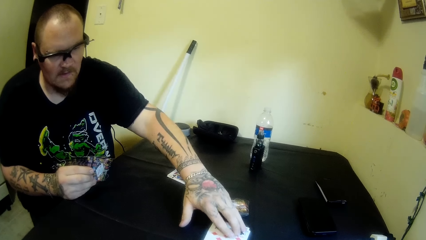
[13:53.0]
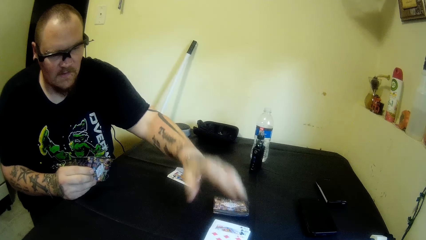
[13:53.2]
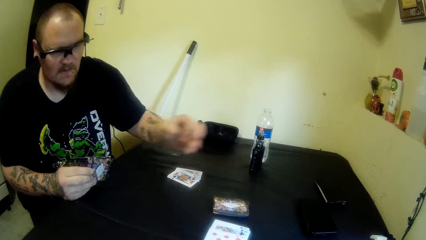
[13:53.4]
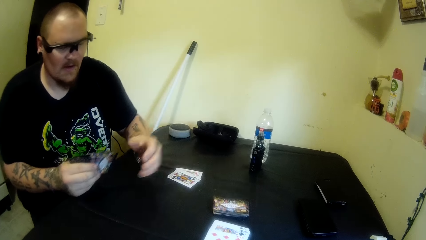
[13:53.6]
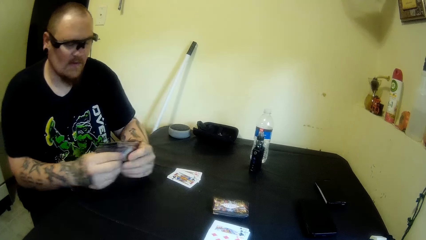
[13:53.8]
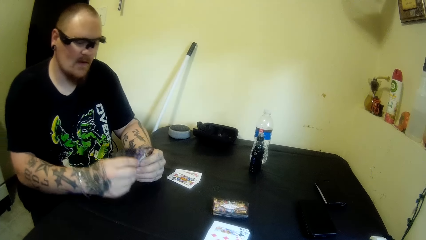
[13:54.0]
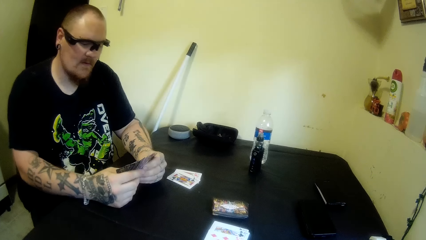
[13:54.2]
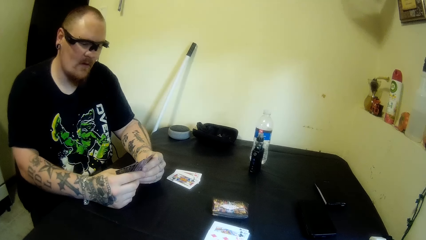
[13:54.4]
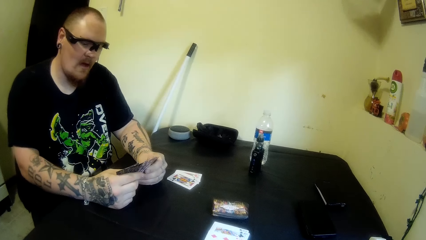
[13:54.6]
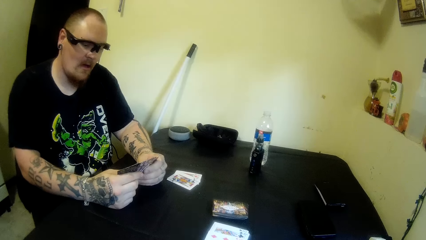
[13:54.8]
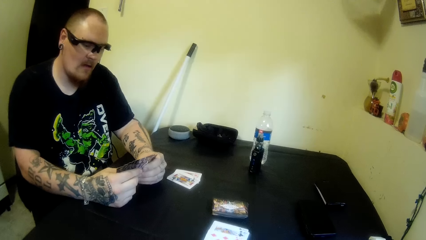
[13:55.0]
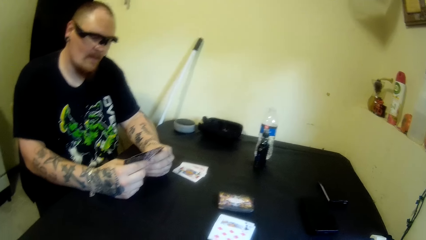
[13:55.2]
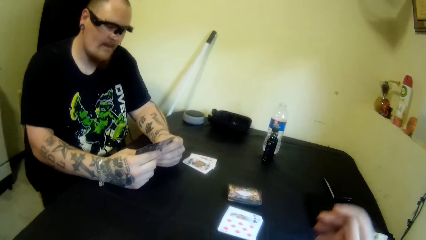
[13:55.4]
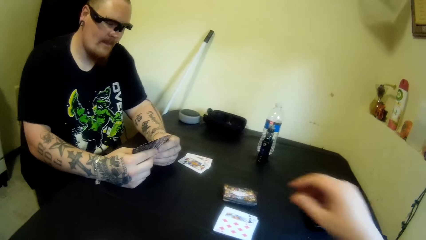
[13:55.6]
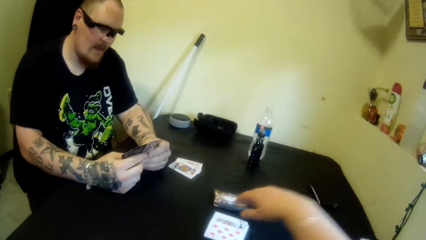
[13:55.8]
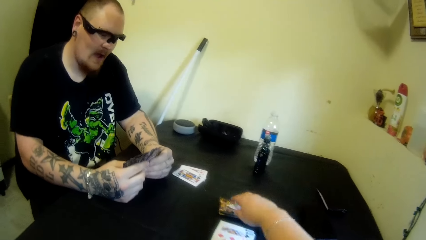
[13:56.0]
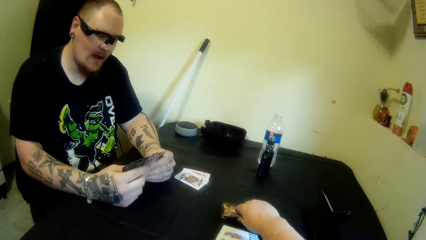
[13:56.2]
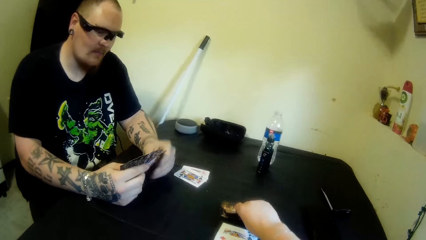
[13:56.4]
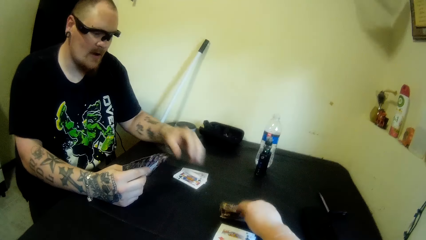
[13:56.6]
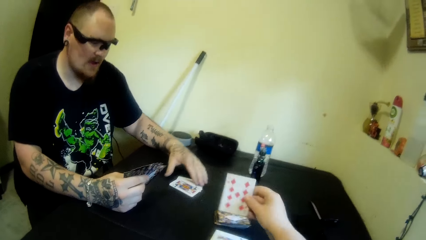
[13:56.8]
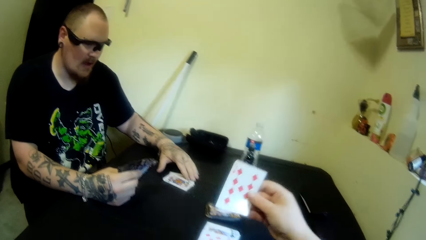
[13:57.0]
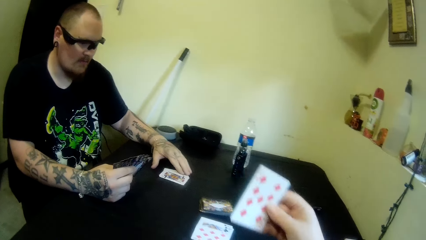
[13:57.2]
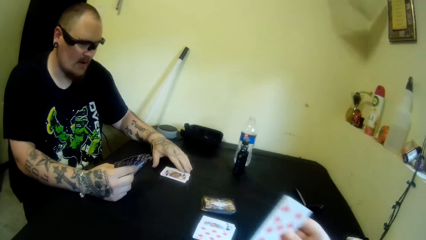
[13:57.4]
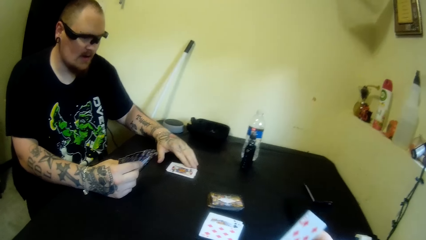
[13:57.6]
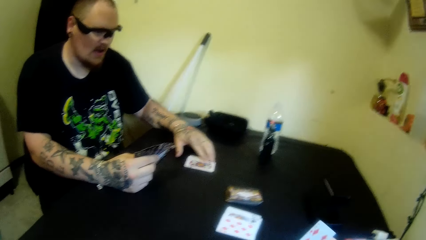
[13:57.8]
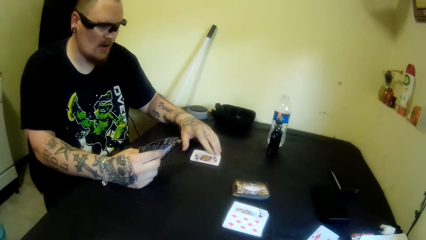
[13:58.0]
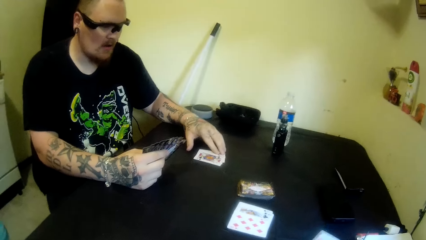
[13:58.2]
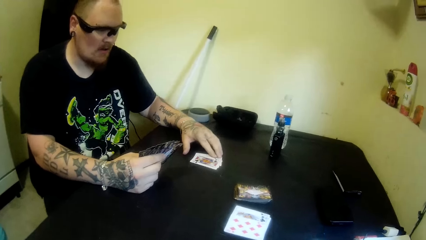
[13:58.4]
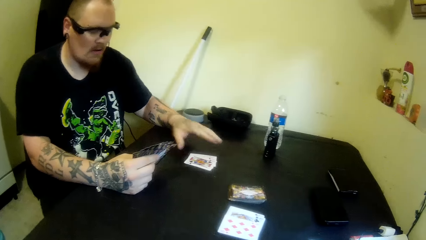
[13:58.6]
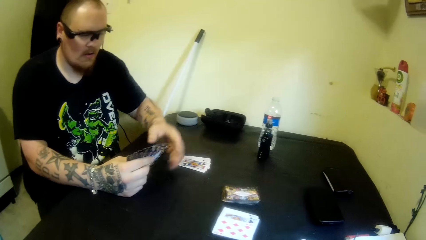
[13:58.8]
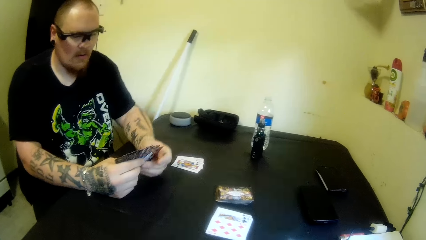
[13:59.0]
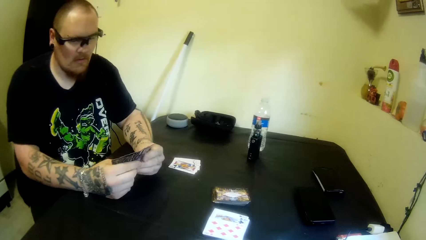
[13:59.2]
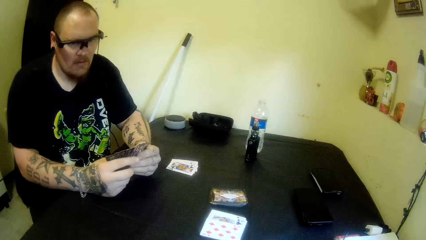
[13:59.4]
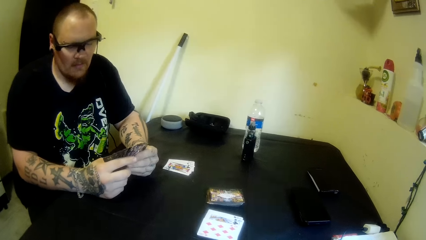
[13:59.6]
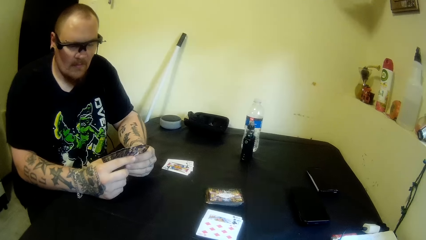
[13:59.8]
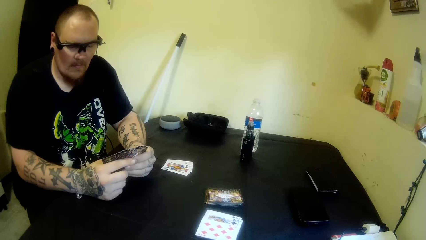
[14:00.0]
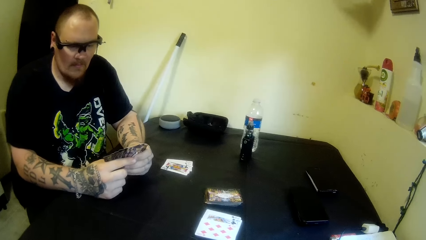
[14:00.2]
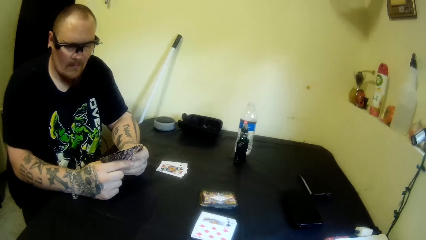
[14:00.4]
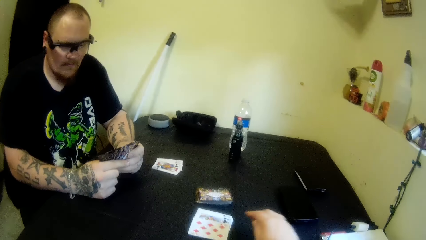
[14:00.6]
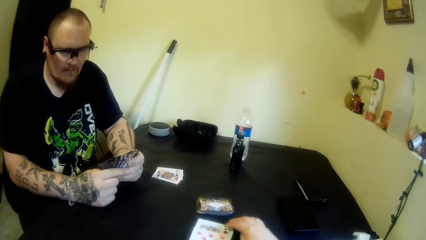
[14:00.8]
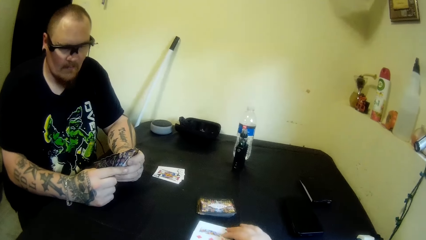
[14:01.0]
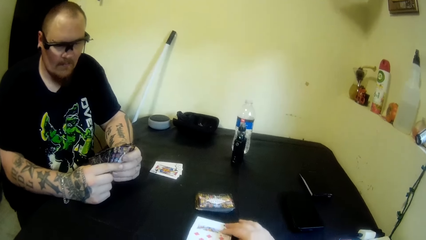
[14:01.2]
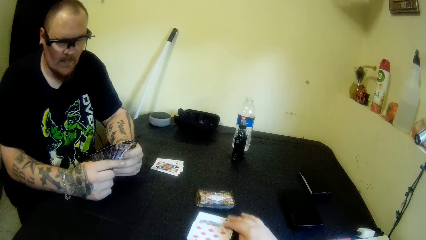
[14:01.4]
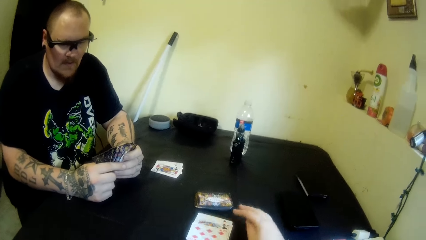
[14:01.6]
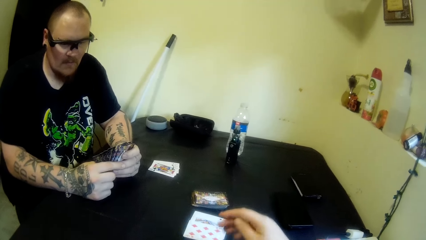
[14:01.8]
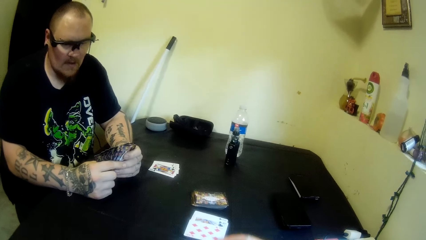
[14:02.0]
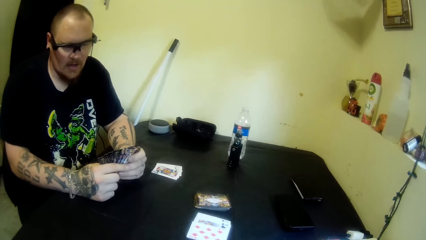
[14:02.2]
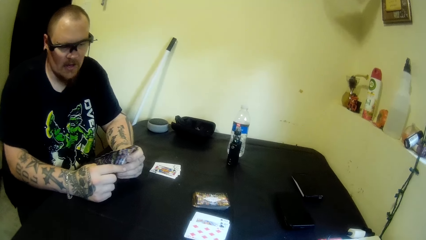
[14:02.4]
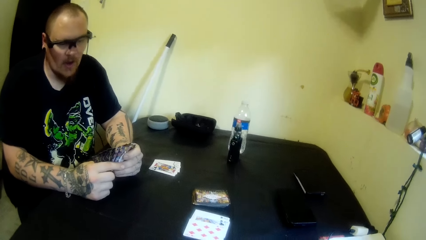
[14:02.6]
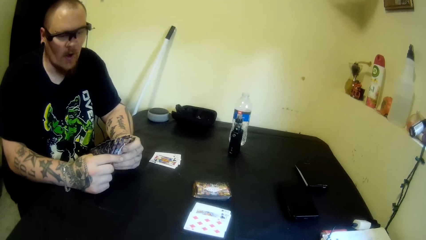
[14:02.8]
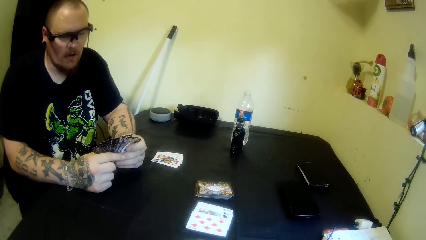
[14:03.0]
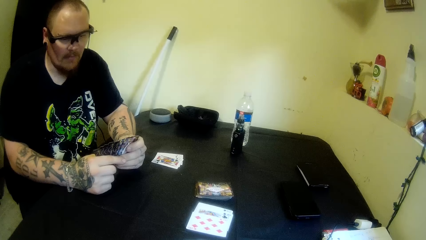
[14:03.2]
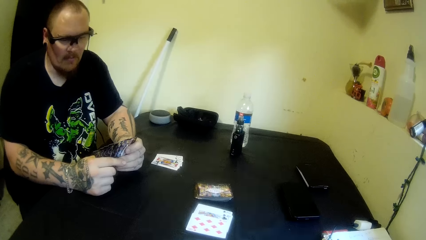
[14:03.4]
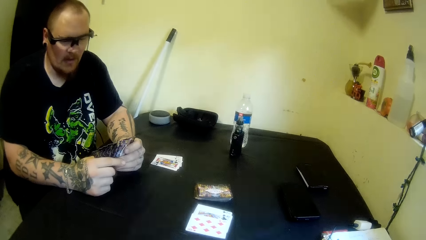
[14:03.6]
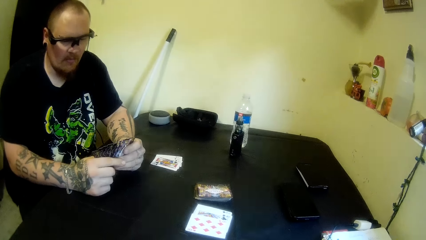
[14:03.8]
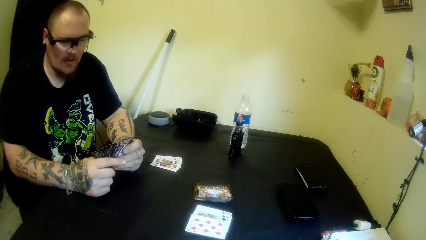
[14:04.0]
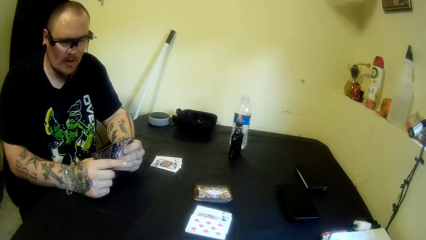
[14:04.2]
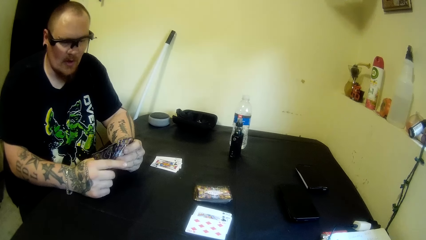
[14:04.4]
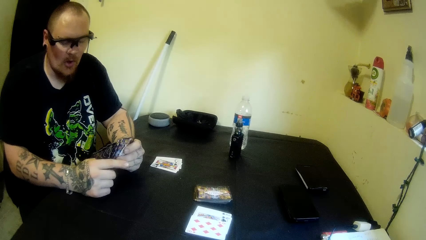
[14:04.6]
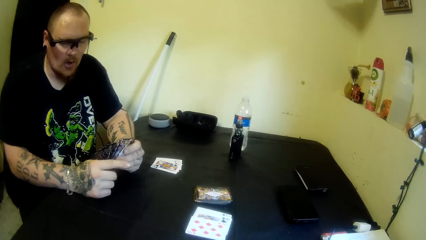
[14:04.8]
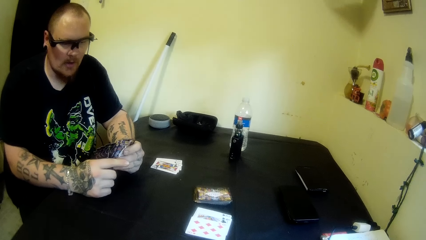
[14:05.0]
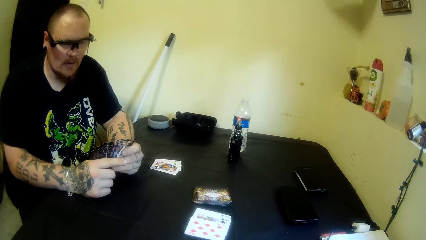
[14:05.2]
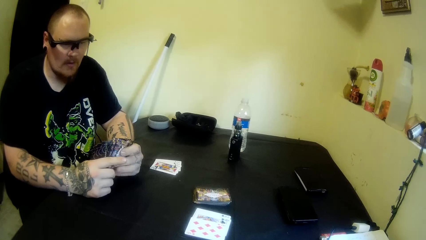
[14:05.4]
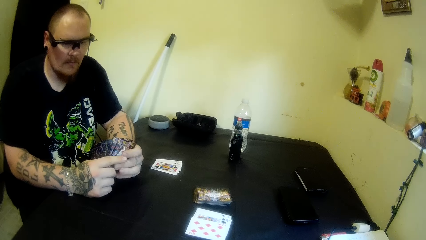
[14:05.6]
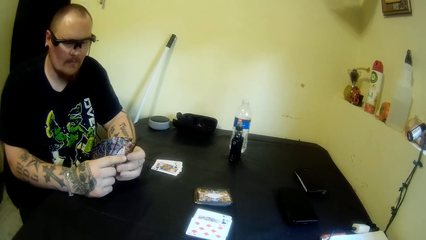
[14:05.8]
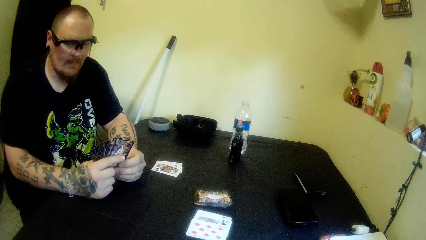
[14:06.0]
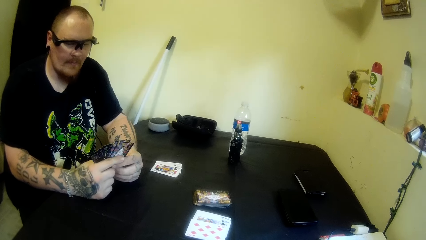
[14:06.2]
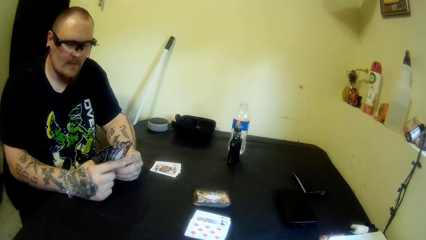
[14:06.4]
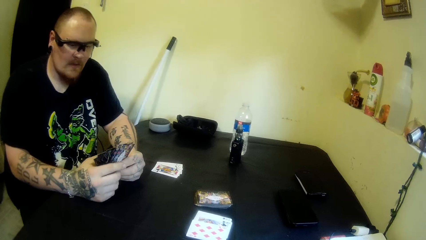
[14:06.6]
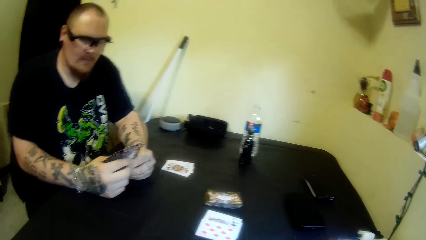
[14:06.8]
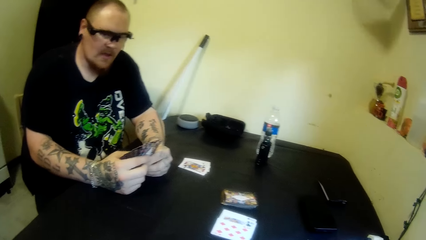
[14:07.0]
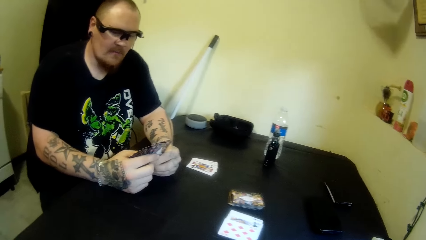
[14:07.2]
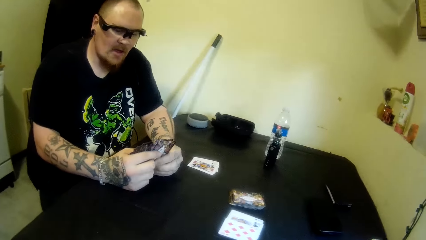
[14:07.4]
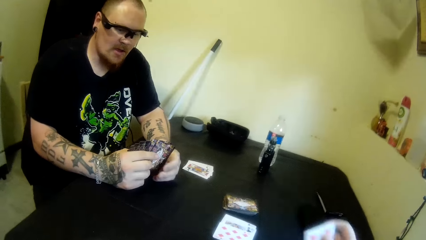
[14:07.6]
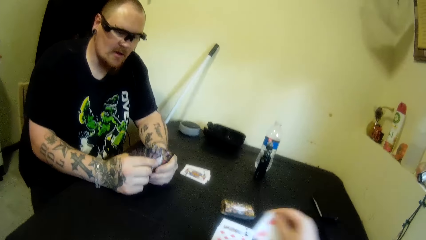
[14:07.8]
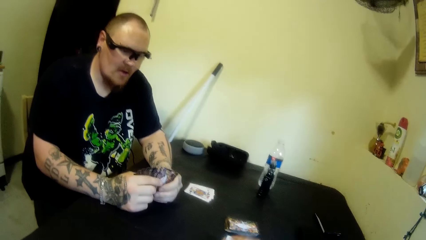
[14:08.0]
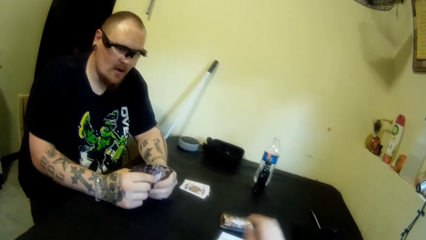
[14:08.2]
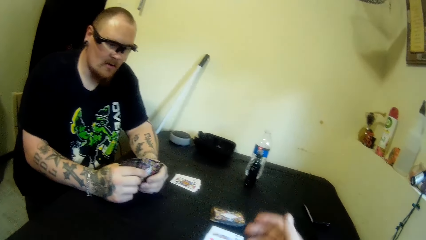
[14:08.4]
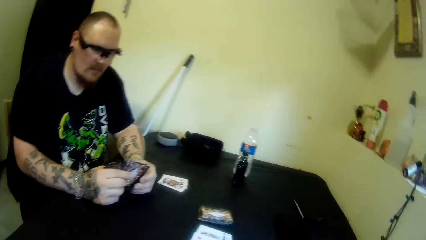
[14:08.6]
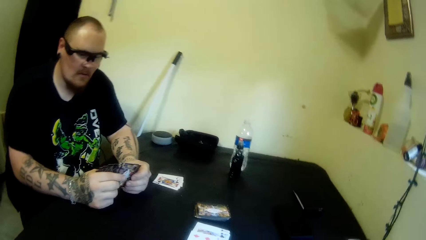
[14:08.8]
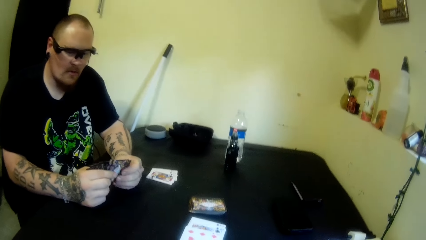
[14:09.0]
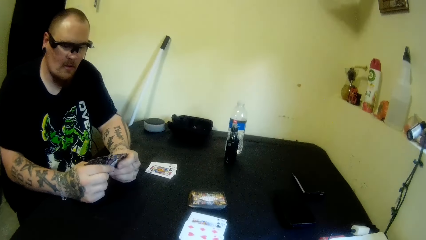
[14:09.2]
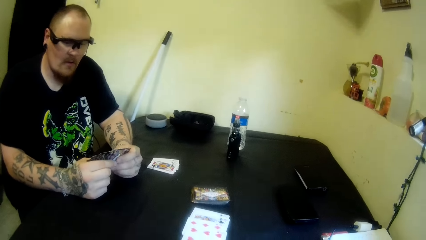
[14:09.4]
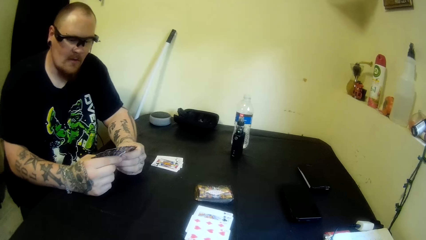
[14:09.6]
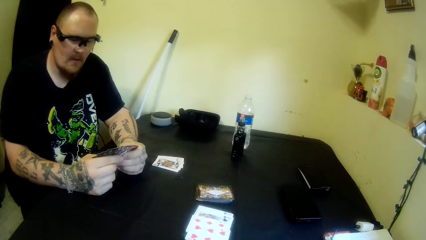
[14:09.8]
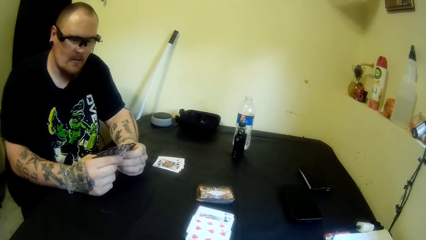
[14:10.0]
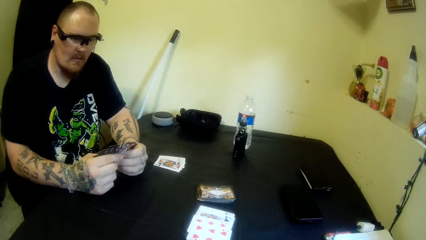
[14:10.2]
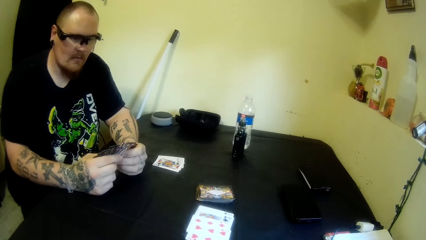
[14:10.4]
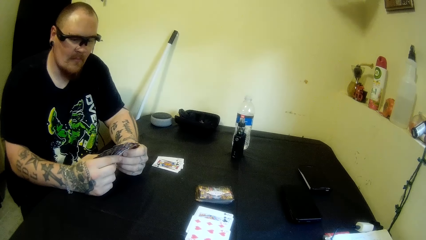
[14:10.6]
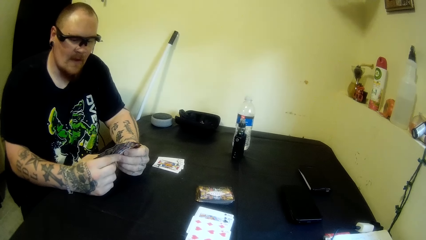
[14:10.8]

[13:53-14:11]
A man holds his cards with both hands and looks at the cards on the hands. The camera wearer picks up a card from the table with her right hand. The man touches the cards on the table and adjusts some cards on the table with his left hand. The man moves the cards on the hands. The camera wearer touches the cards on the table with her right hand. She drops a card on the table with her right hand.
